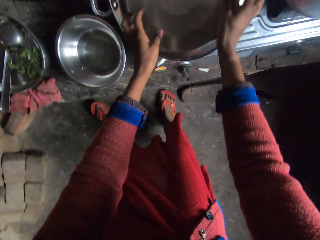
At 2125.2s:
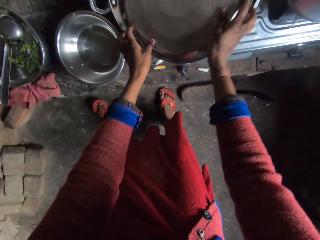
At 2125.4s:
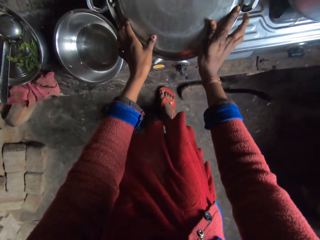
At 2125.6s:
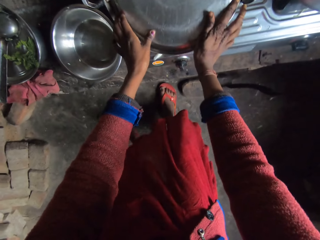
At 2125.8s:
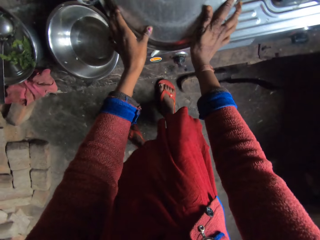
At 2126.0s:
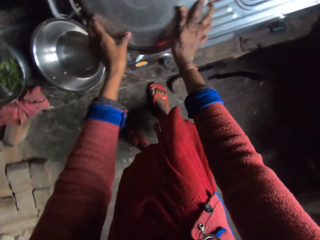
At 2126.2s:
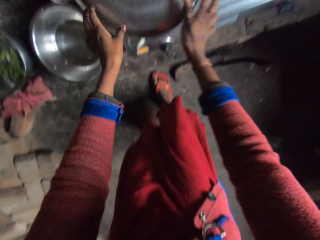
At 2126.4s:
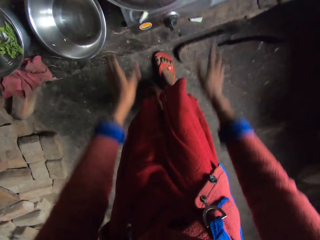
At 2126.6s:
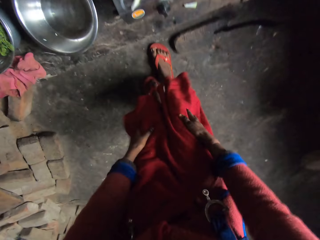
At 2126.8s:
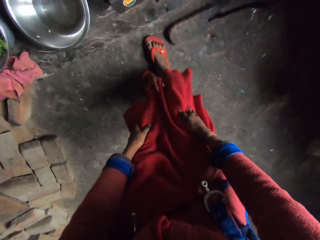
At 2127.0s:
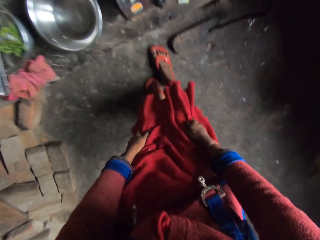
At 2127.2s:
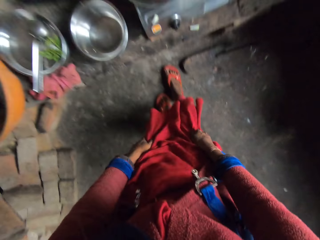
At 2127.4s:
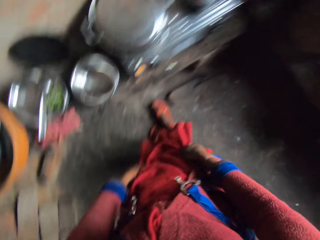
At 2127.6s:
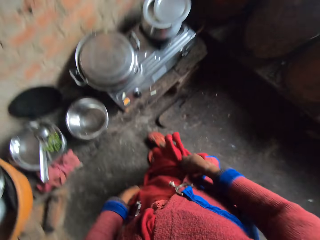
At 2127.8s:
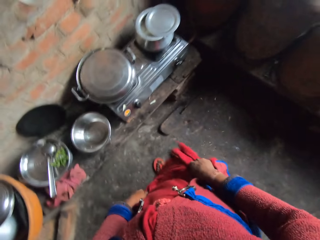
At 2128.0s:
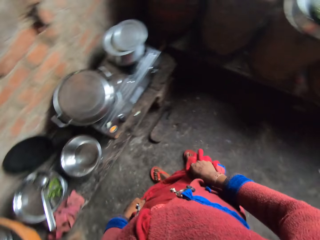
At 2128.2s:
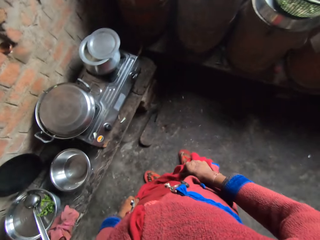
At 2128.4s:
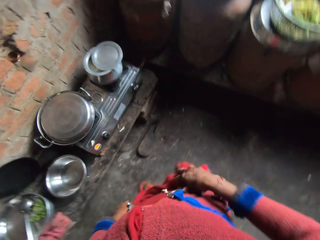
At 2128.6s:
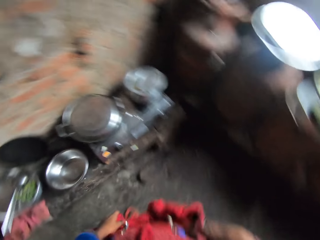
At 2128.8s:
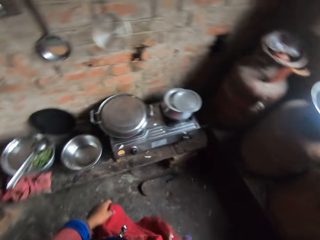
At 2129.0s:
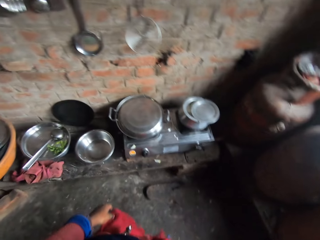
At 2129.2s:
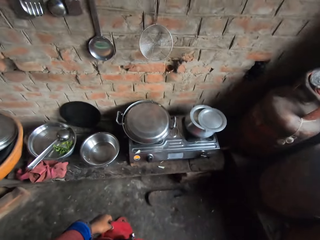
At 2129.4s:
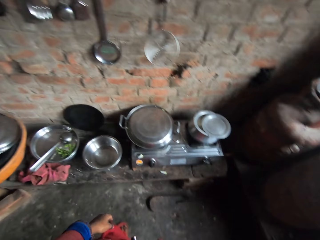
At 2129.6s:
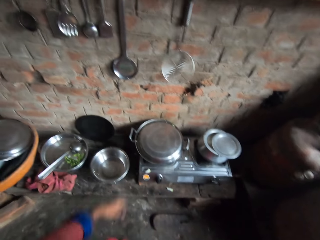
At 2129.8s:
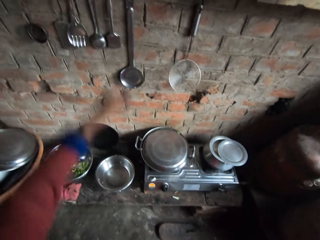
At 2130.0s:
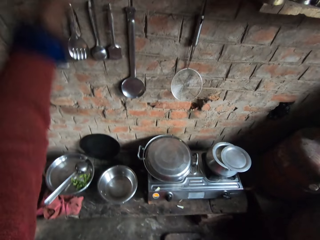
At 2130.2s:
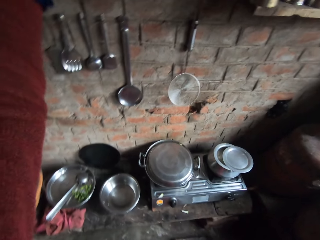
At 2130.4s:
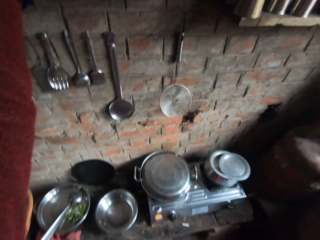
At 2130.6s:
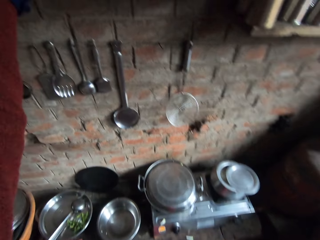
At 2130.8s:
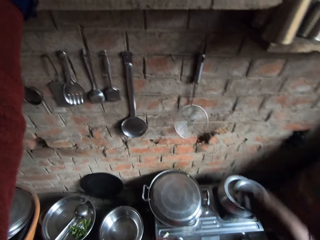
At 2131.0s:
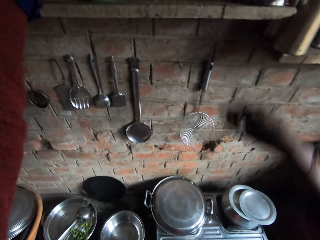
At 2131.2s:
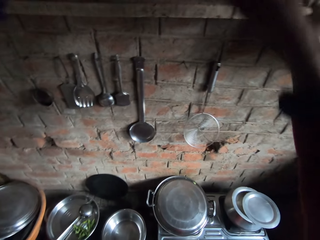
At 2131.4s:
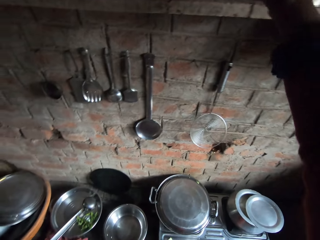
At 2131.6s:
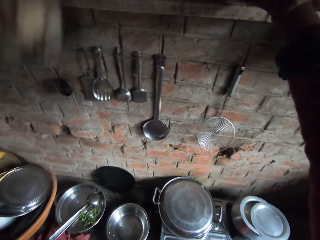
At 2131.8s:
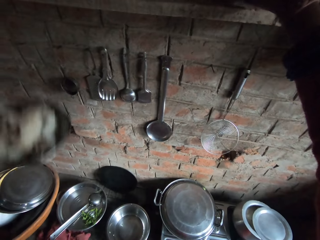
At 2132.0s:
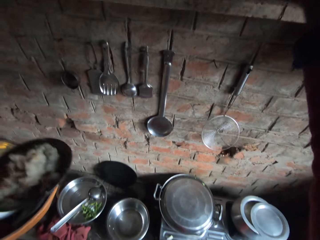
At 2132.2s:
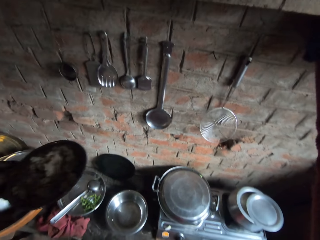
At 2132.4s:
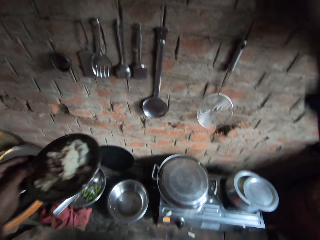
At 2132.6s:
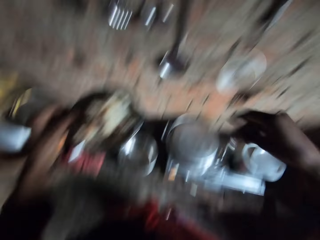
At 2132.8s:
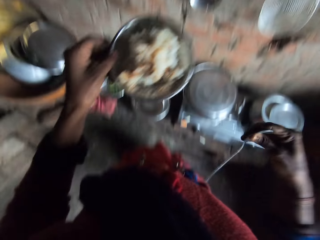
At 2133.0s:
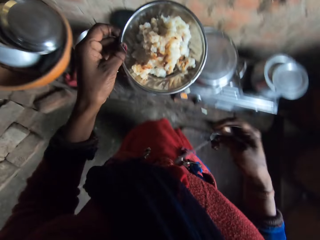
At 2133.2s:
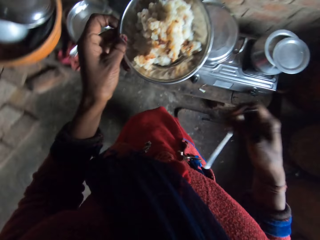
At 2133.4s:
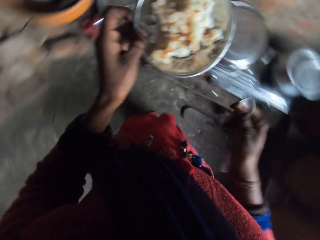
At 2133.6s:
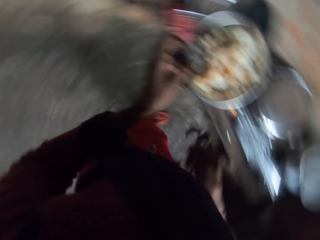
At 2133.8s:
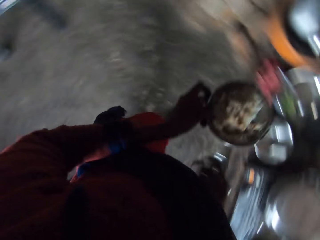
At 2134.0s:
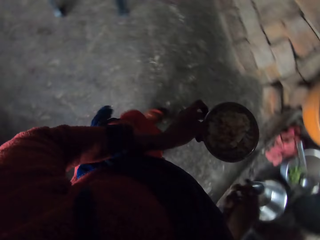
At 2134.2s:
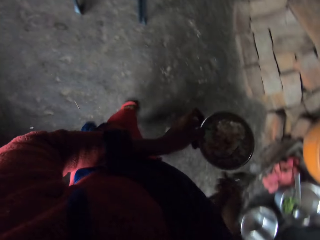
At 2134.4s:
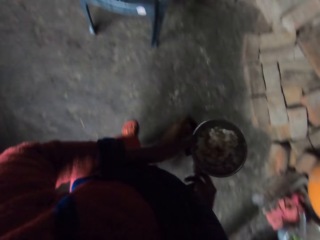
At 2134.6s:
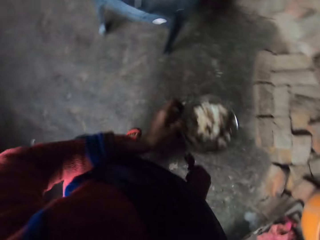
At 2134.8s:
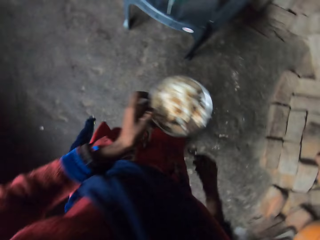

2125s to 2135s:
The camera wearer covers the frying pan with the tray. They take a plate and spoon from a shelf.

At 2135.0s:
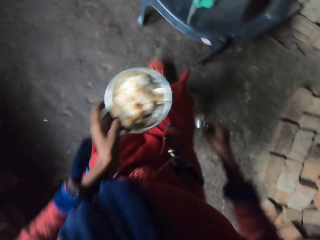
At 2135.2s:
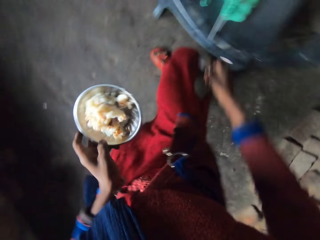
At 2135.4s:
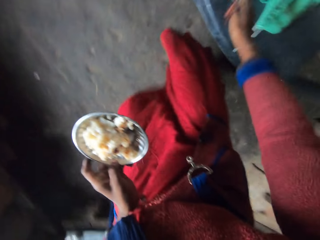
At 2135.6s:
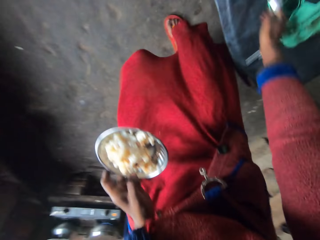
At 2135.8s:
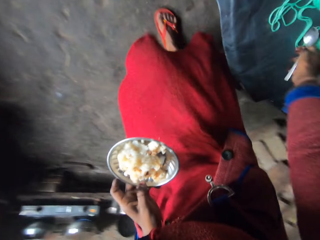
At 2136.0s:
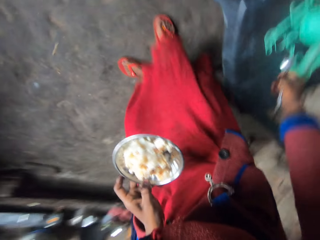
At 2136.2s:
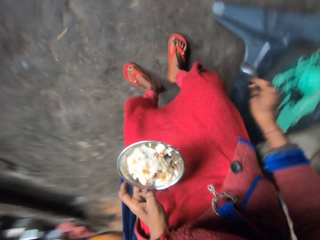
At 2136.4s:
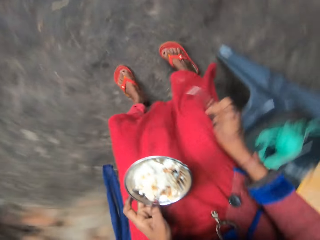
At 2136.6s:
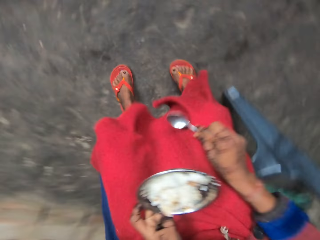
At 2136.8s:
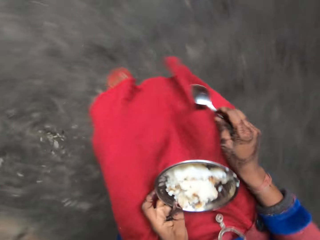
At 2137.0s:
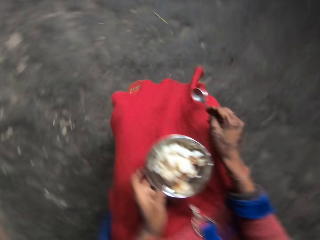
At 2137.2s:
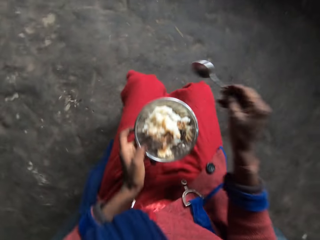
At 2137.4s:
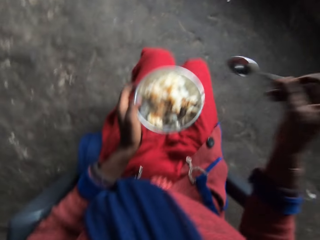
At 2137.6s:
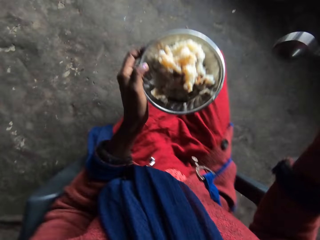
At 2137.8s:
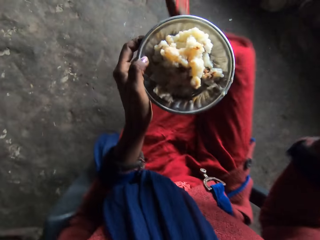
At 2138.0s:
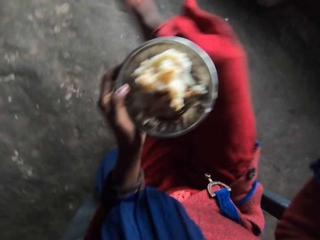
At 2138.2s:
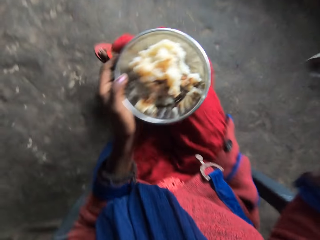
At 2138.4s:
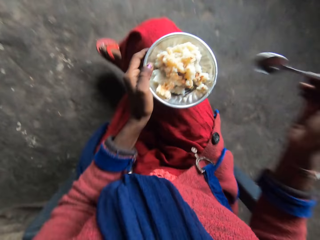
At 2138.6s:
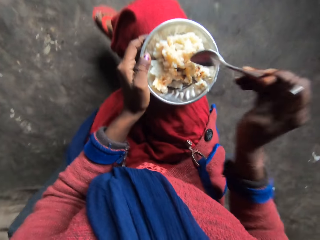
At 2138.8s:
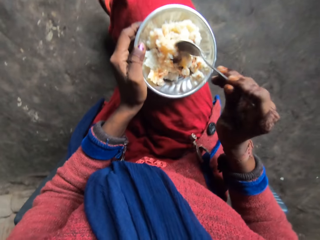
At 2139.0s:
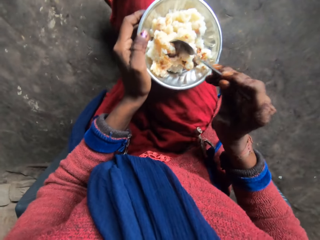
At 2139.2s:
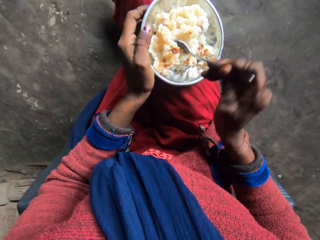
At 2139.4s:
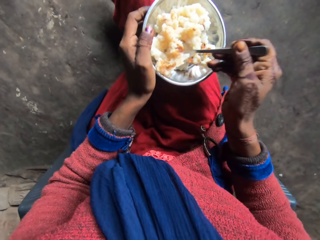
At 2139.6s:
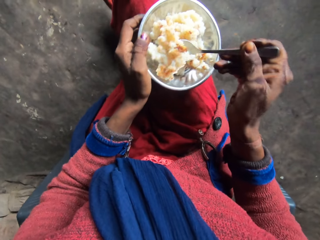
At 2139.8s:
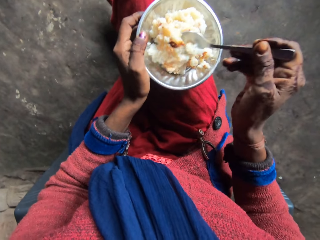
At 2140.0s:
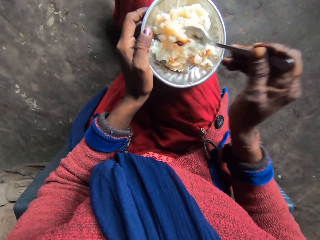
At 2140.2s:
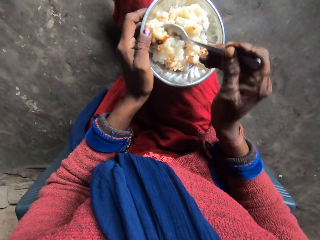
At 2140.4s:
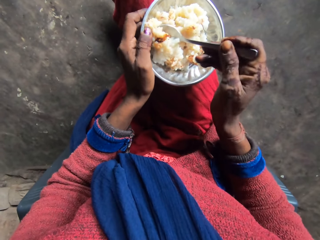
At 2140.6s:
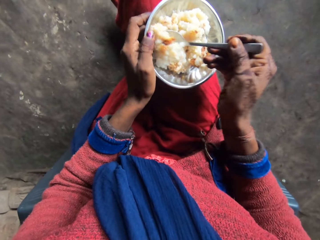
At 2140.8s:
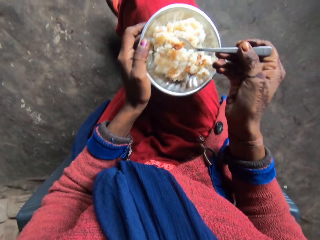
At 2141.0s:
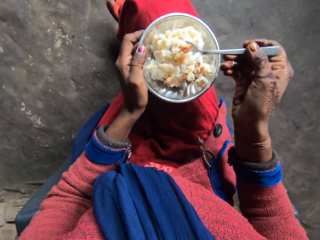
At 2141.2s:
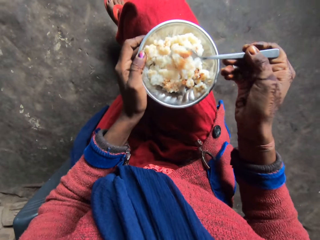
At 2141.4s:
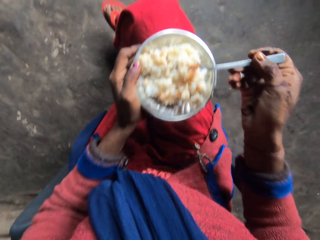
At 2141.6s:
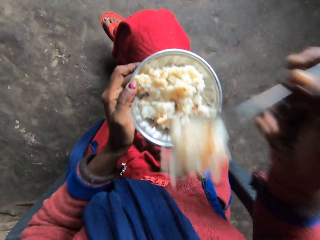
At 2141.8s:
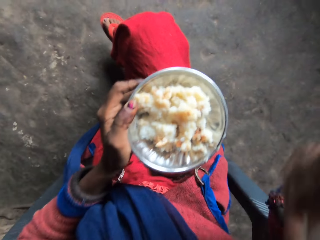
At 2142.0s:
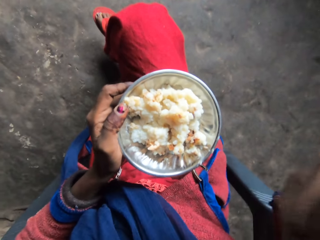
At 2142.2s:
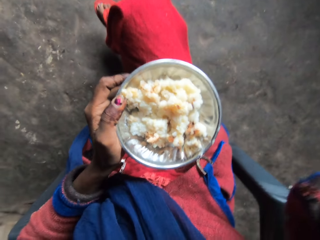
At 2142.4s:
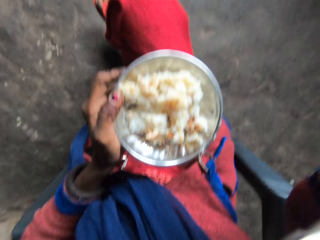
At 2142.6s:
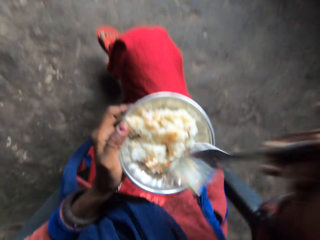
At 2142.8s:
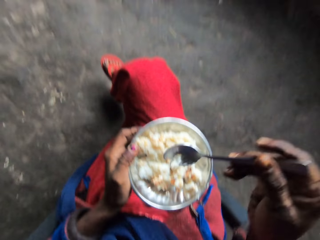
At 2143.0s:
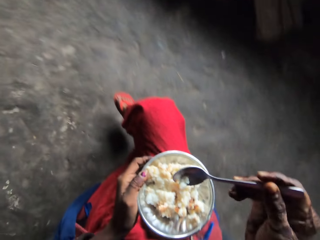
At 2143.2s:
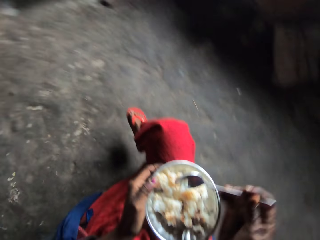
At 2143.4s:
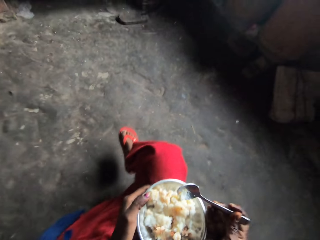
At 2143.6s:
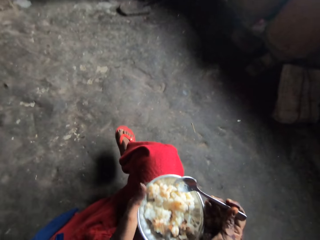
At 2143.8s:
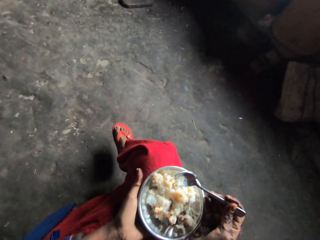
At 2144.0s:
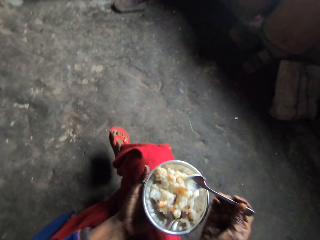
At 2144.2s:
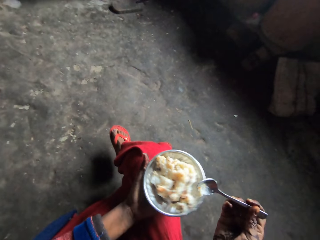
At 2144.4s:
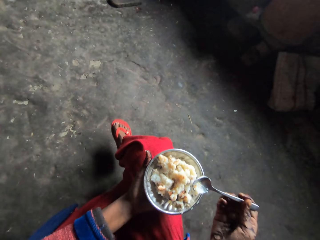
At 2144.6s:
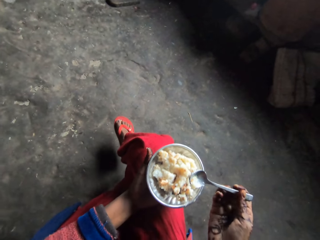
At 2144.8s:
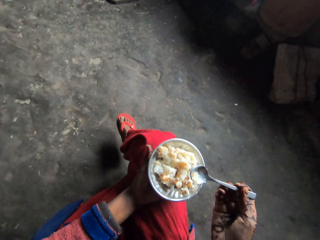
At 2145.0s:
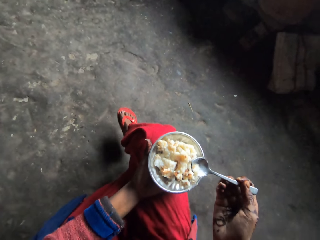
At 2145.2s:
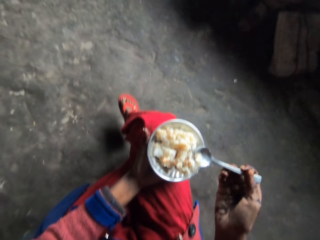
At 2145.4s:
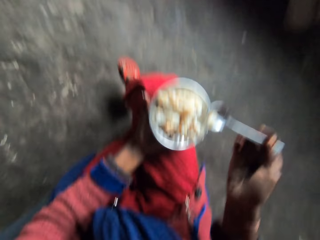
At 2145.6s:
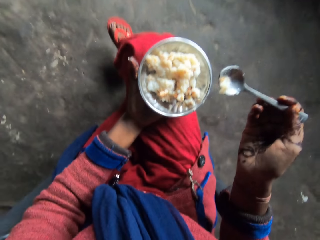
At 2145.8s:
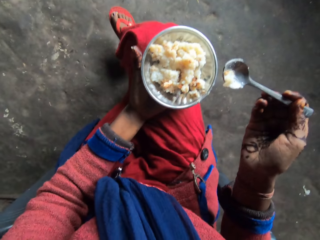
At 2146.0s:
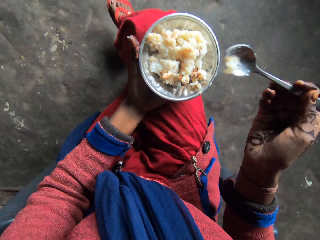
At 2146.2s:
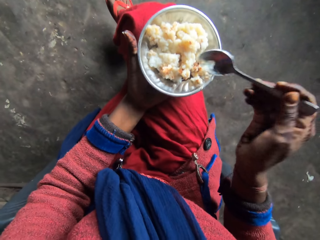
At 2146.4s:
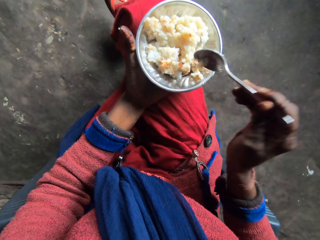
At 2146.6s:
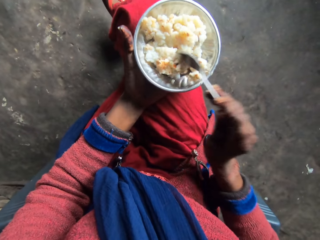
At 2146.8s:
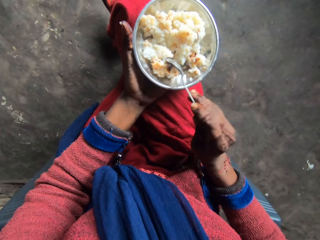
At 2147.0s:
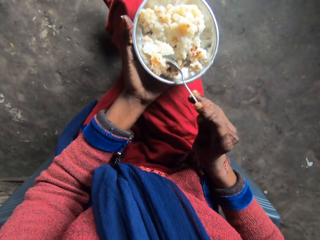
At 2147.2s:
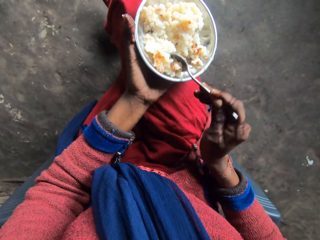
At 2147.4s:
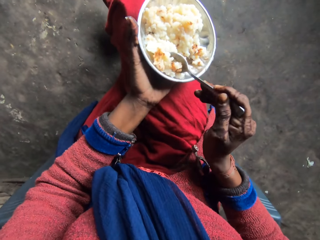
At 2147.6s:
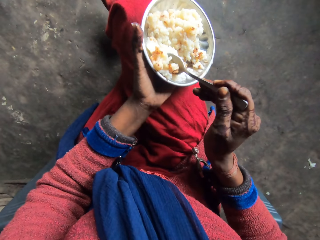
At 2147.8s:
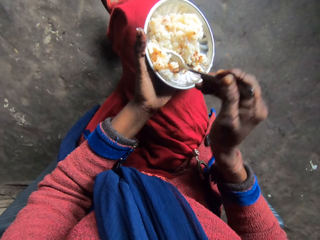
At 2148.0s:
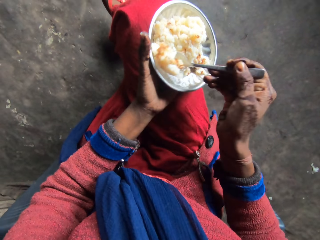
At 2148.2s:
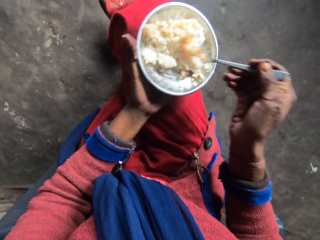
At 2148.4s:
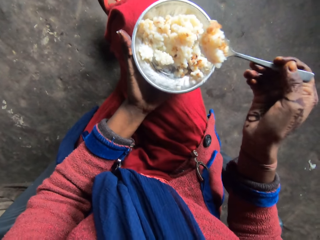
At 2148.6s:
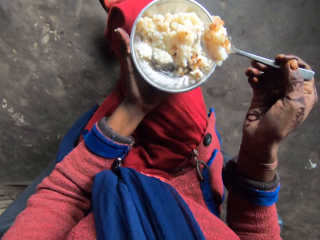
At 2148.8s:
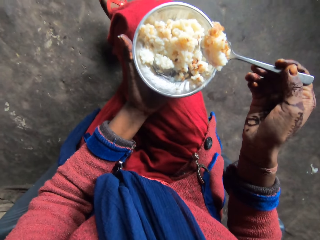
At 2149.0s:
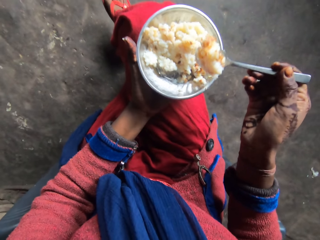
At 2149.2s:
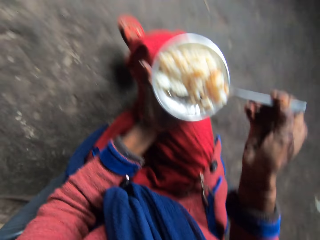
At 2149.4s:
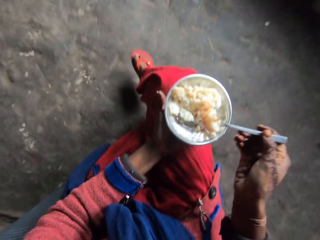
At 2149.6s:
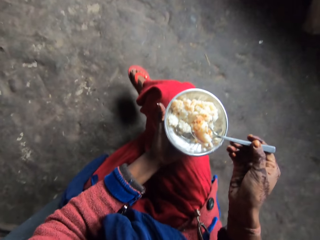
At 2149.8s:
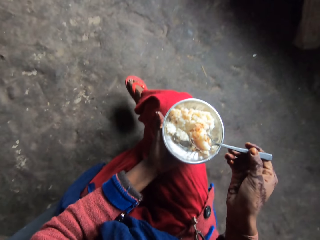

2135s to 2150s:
The camera wearer walks around the kitchen. They push a thread. They sit down on the chair and fold their legs. They pick rice with a spoon. They eat the rice in the plate using the spoon. They pick the rice with the spoon.
